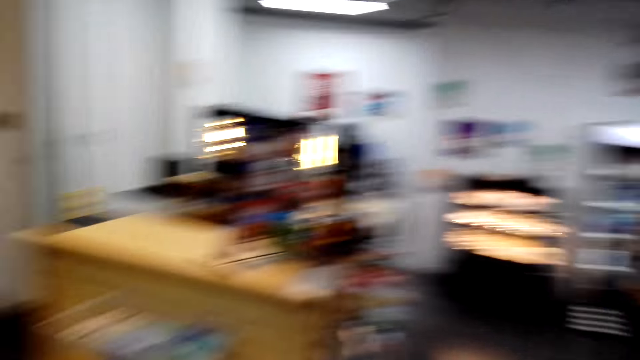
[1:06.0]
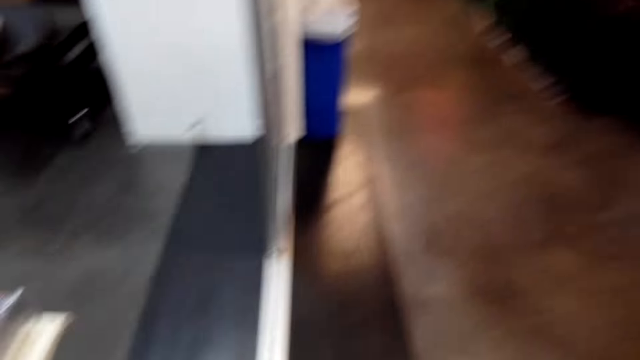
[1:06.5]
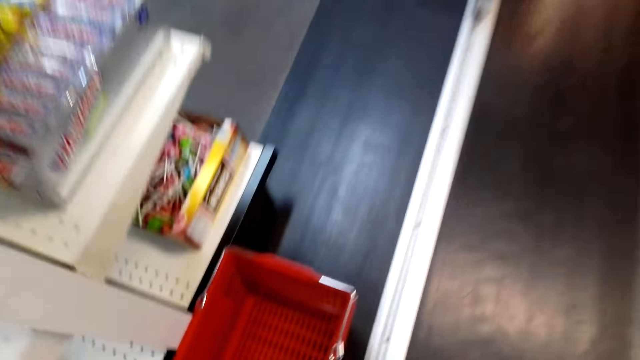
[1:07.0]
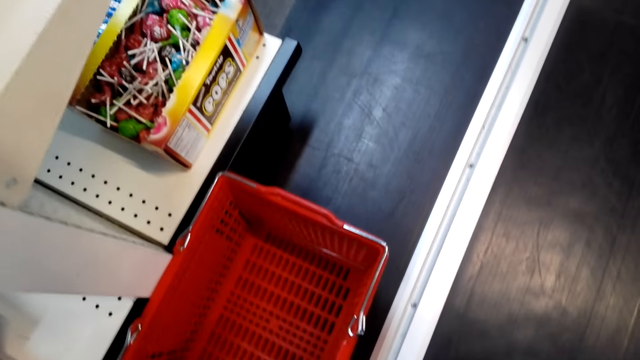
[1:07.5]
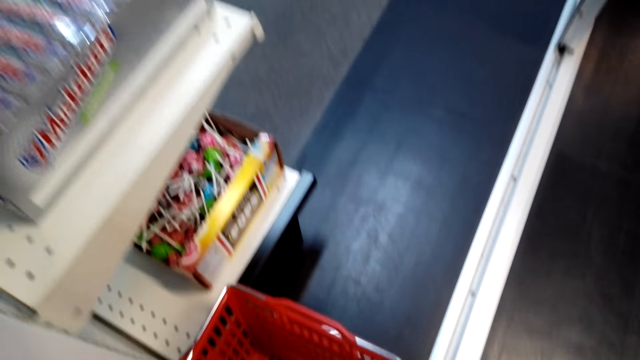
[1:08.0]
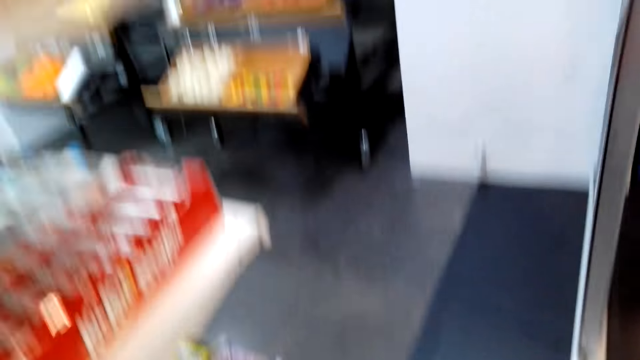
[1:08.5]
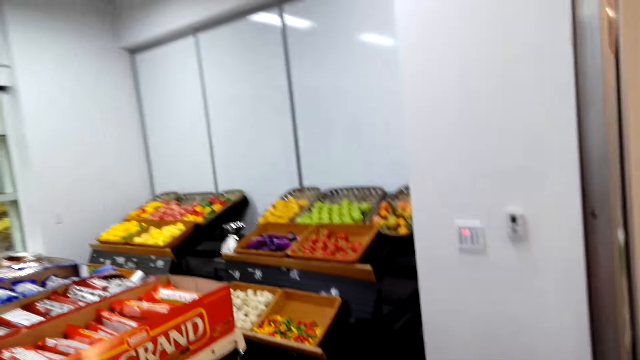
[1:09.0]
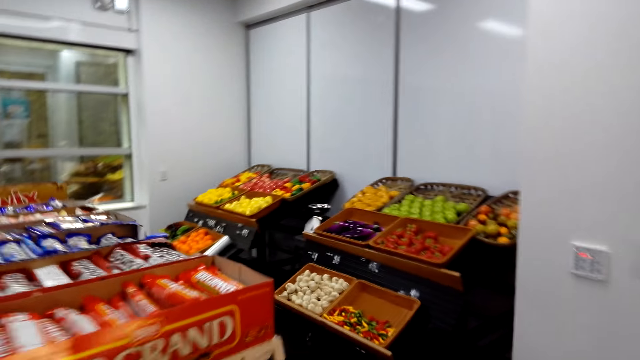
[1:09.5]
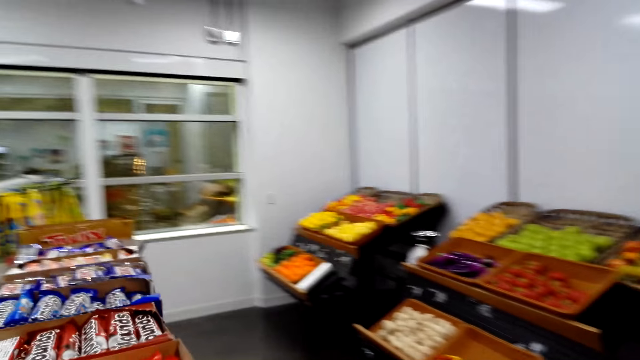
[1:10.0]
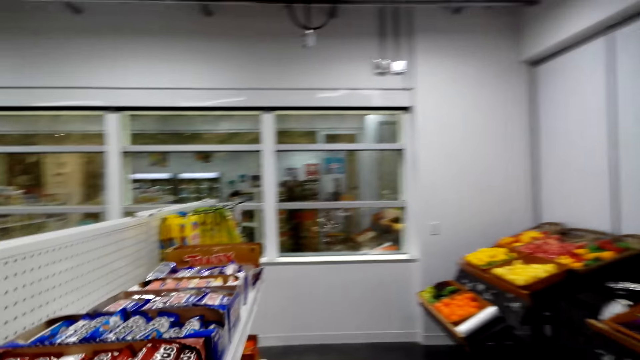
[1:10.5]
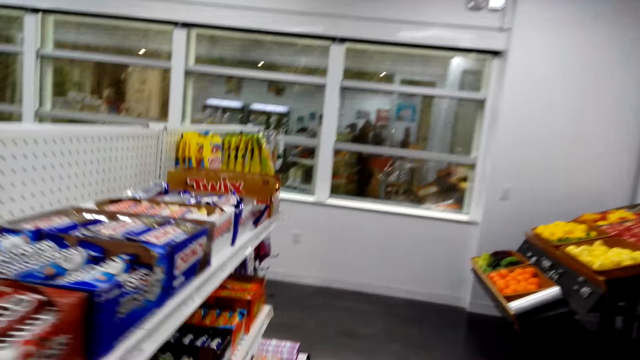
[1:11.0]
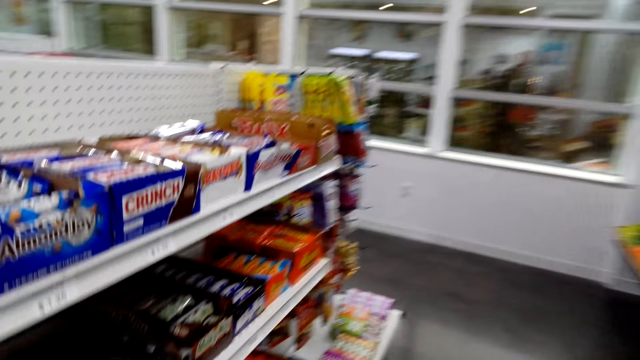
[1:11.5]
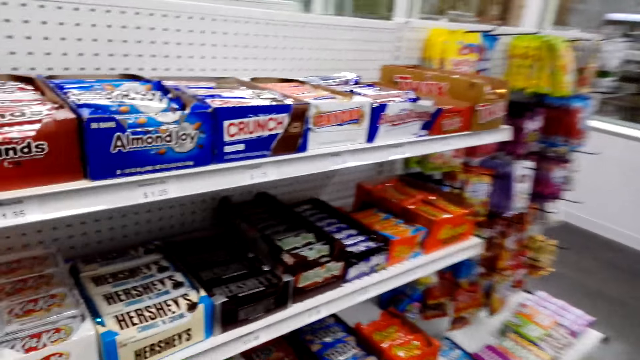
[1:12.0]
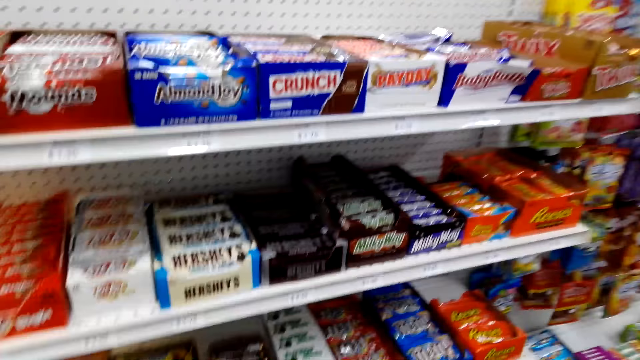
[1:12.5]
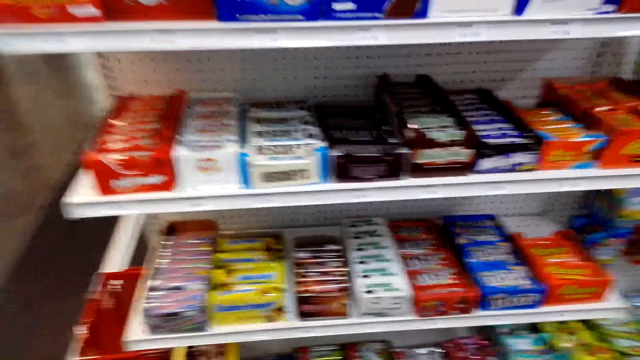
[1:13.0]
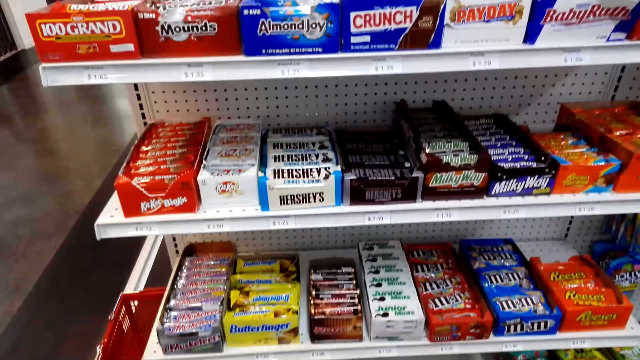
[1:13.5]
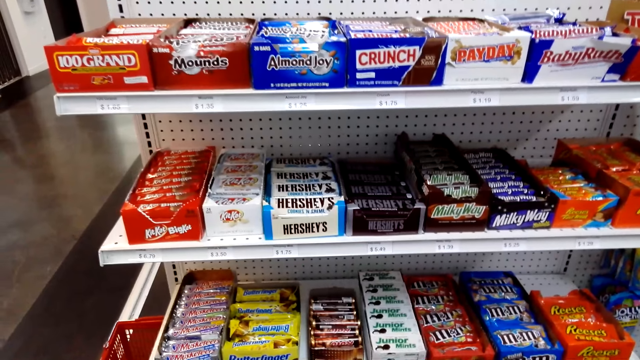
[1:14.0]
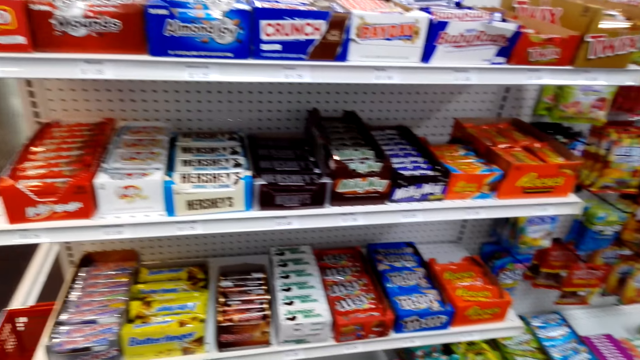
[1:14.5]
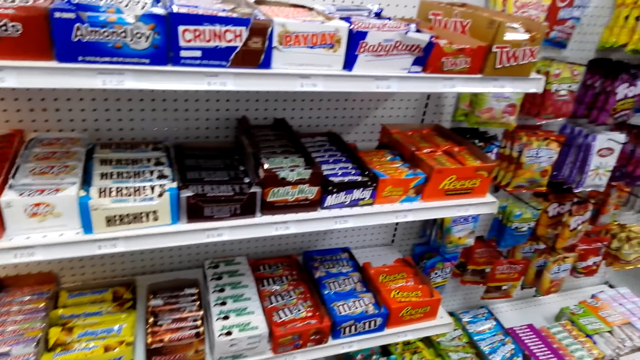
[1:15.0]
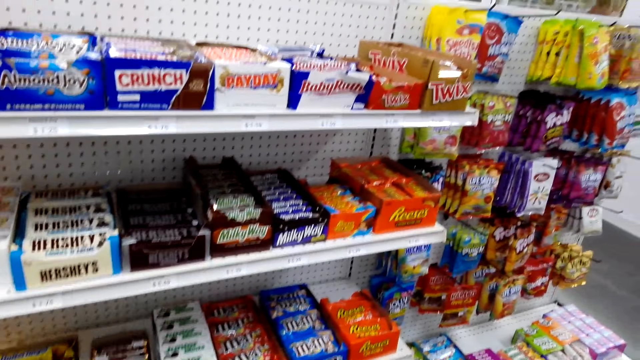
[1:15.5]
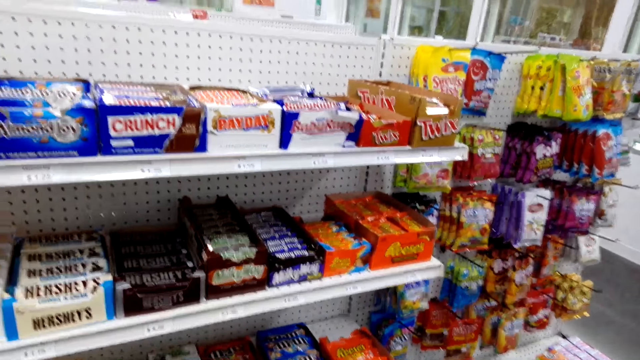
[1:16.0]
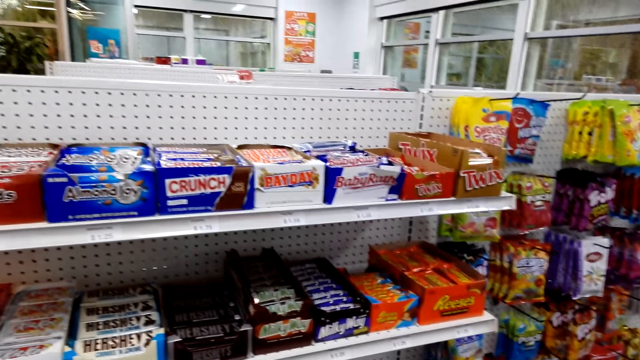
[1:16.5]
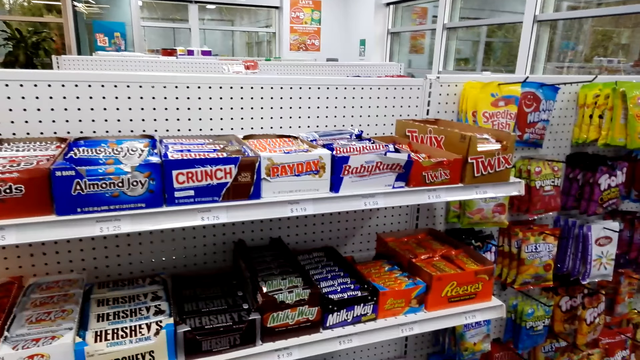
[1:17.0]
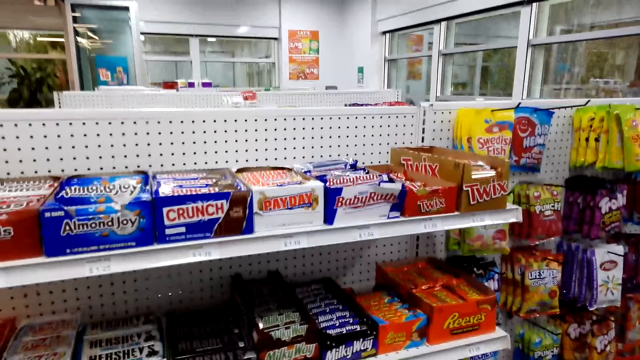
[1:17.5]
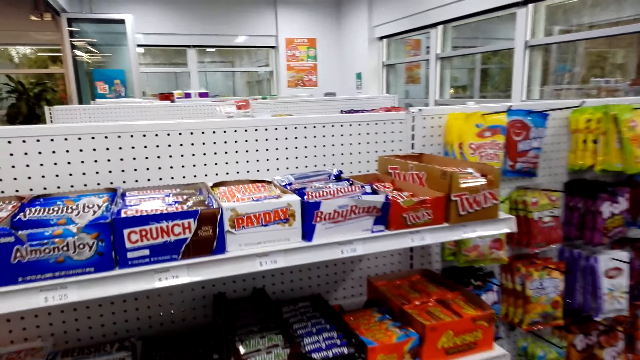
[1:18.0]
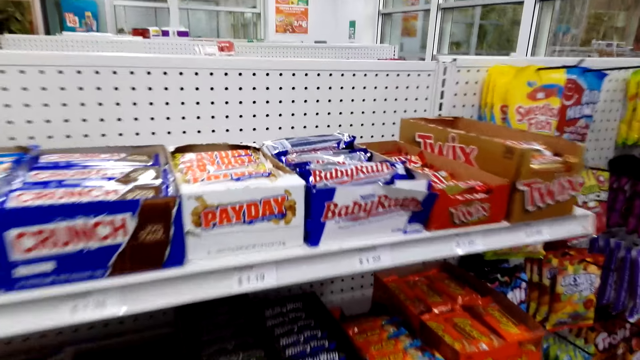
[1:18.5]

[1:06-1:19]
The camera wearer talks to the woman and looks around. They pick up a shopping basket. They talk. They walk. They look at the items in the supermarket shelf of snacks and stop walking. They talk.

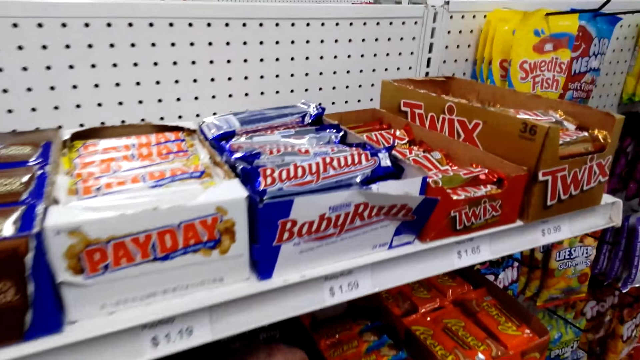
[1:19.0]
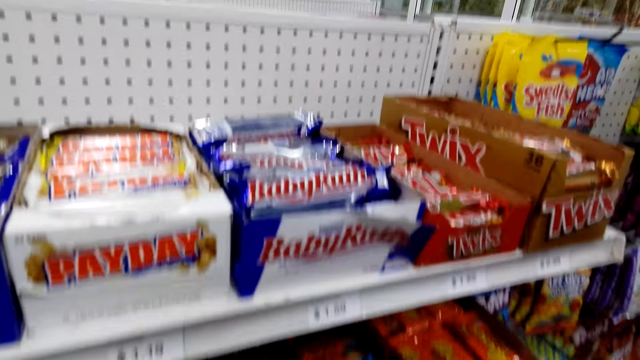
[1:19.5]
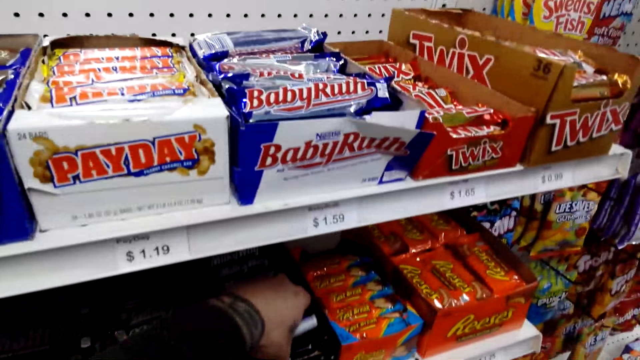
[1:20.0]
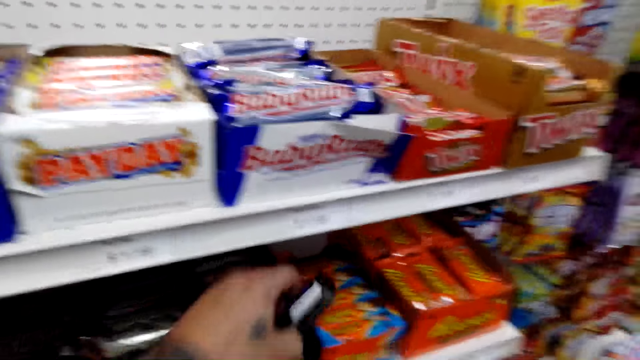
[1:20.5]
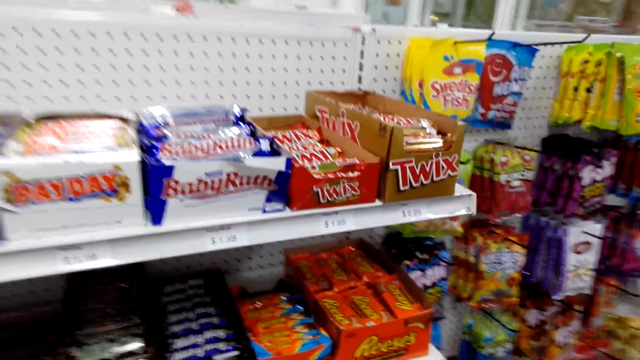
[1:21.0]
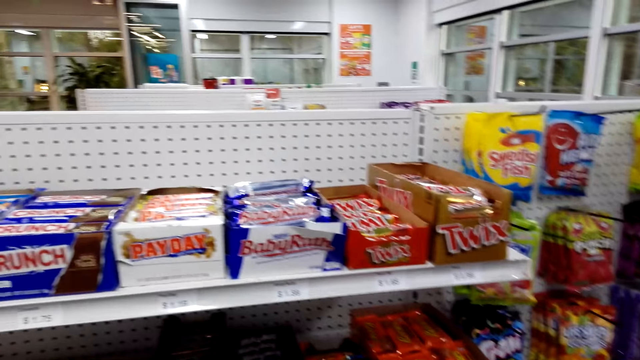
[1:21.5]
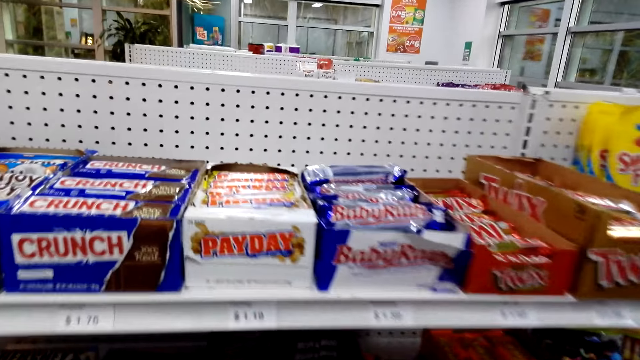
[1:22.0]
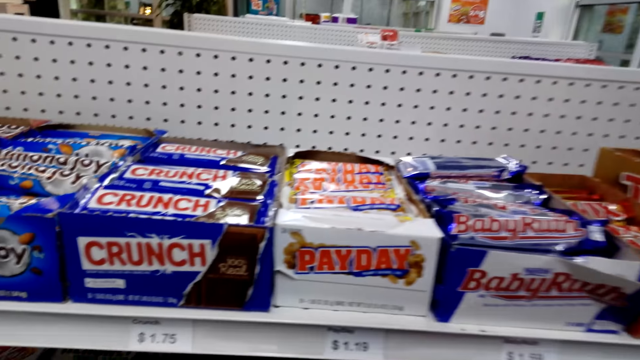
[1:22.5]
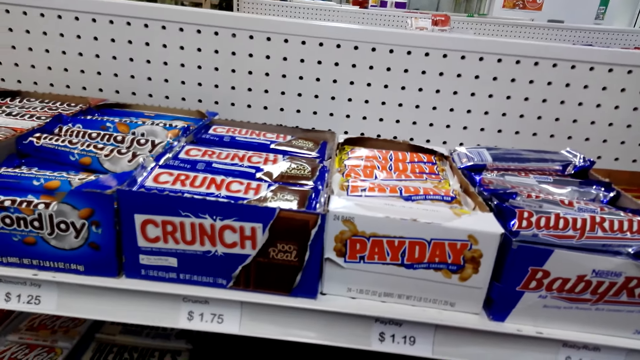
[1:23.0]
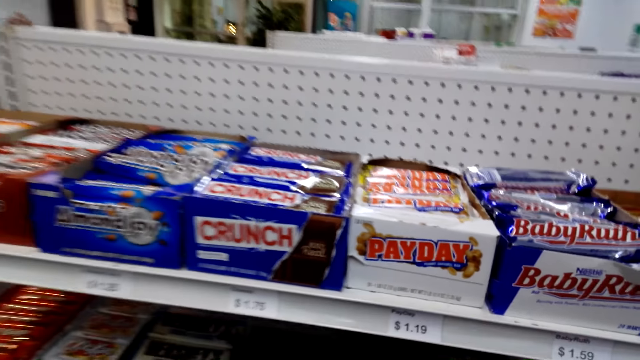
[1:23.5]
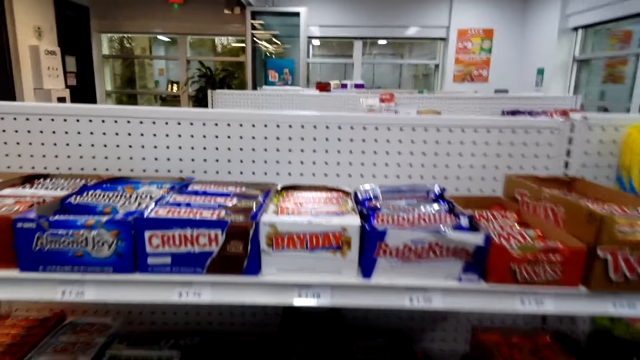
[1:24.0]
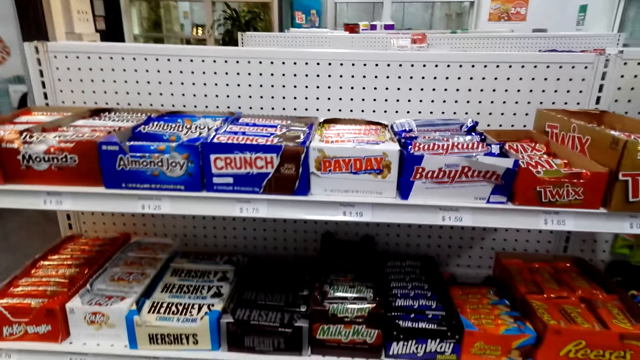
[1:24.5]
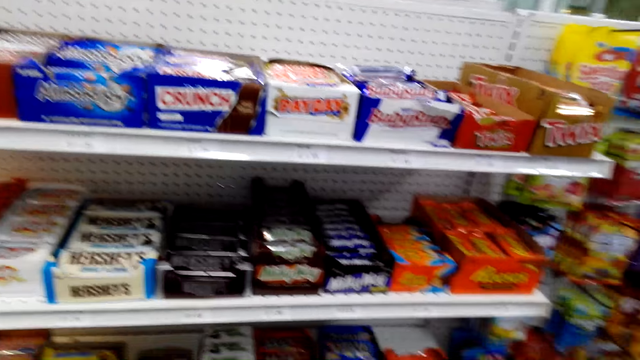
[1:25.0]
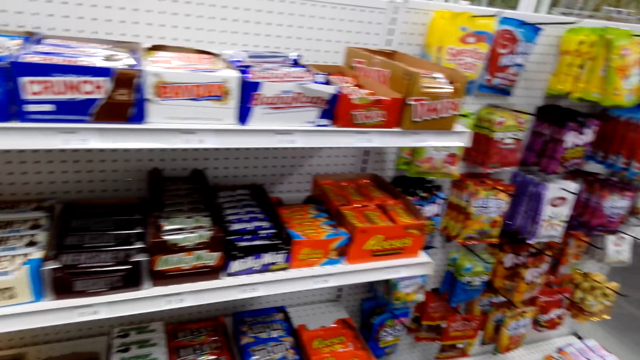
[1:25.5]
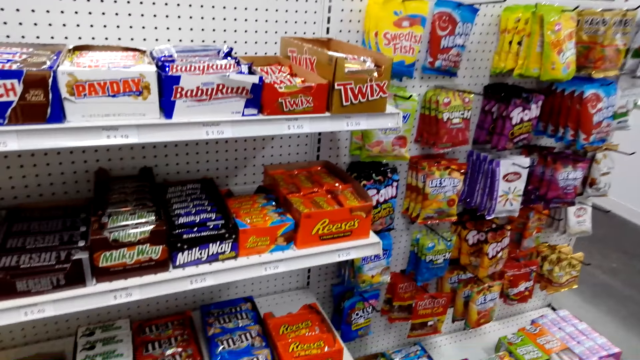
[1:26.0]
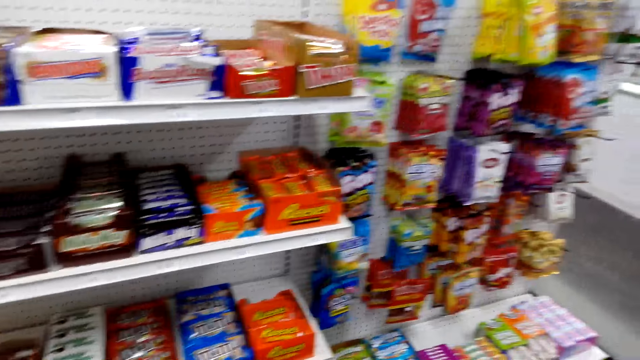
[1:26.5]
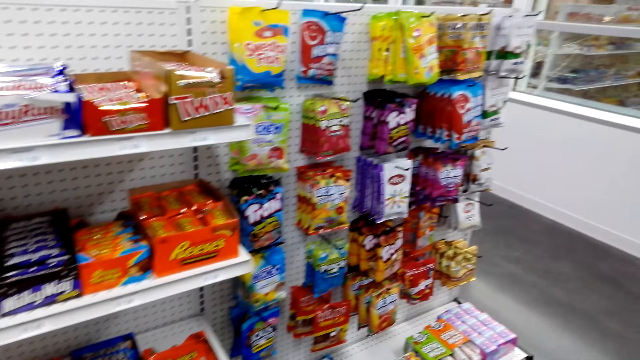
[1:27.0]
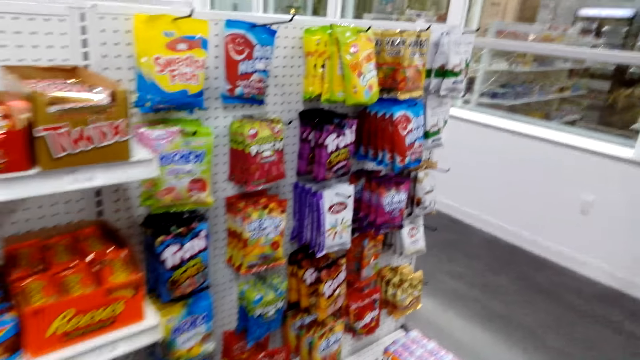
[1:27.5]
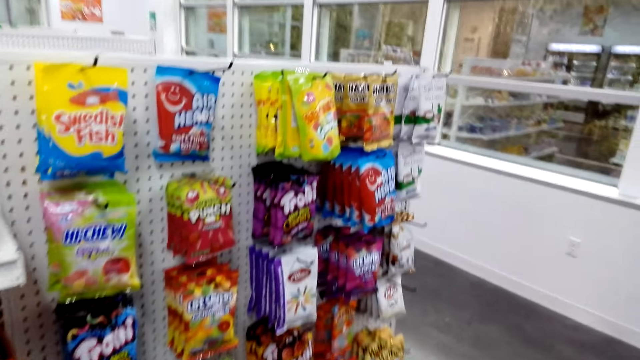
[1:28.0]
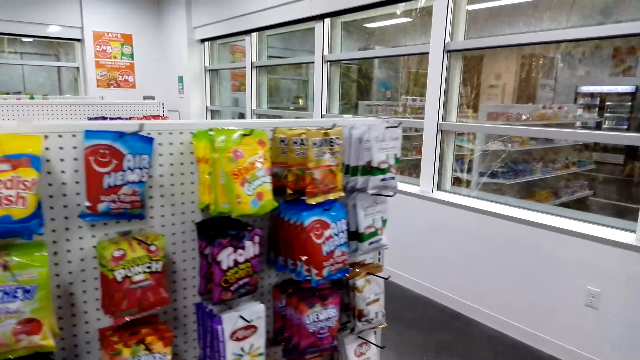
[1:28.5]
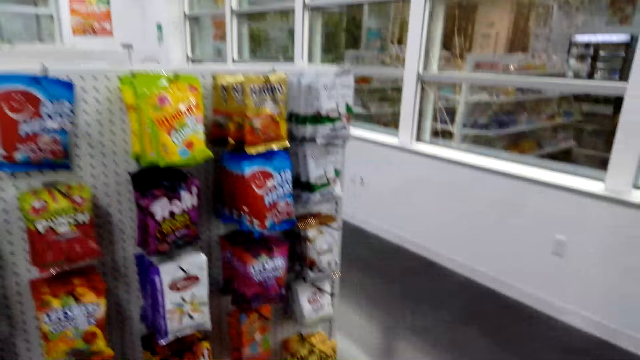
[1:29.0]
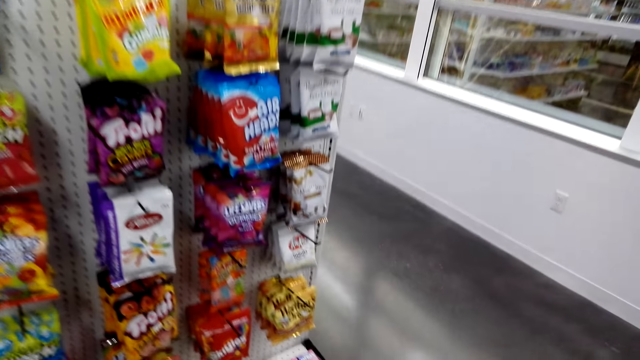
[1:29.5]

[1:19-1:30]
The camera wearer picks a Milky Way in the supermarket shelf with his left hand. The woman talks to the camera wearer. The camera wearer looks at the items in the supermarket shelf. He walks. He talks and walks.
